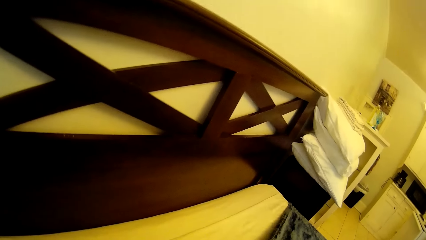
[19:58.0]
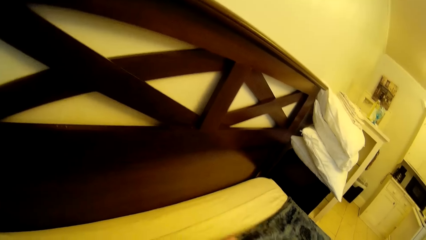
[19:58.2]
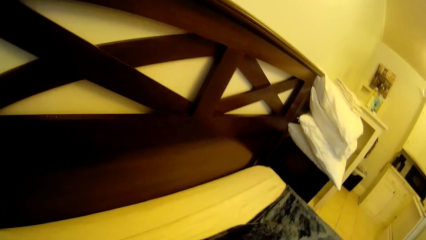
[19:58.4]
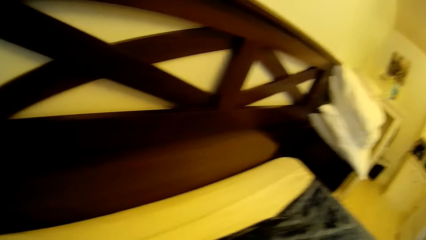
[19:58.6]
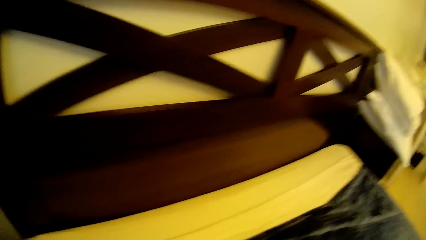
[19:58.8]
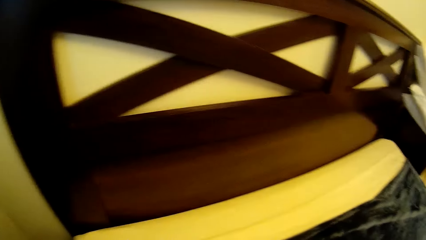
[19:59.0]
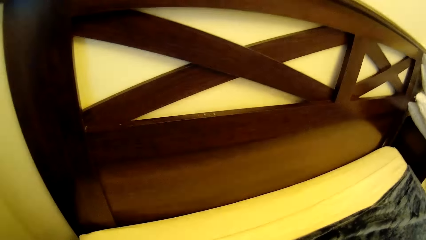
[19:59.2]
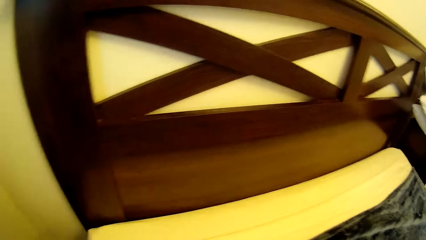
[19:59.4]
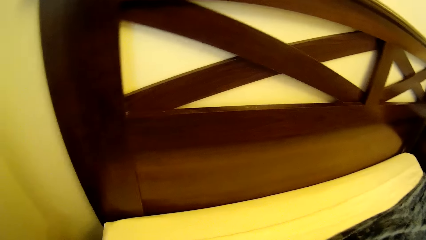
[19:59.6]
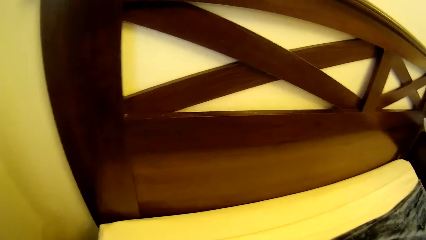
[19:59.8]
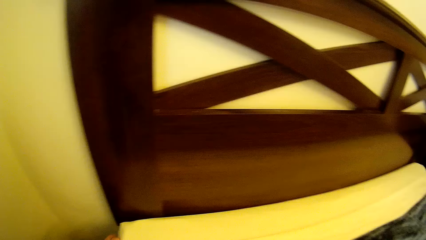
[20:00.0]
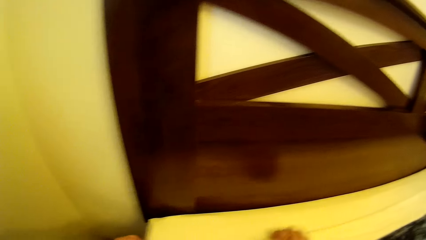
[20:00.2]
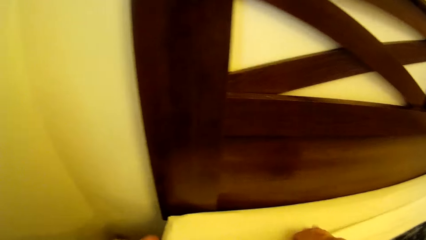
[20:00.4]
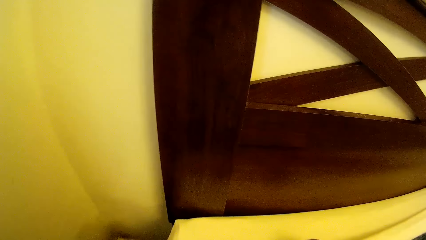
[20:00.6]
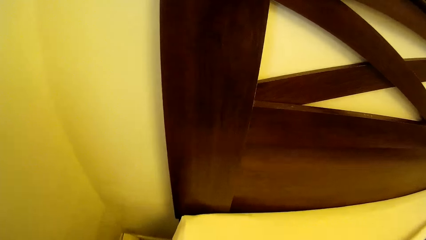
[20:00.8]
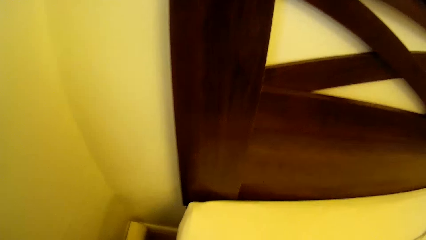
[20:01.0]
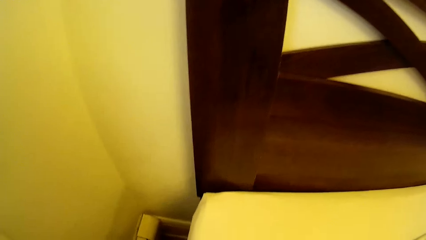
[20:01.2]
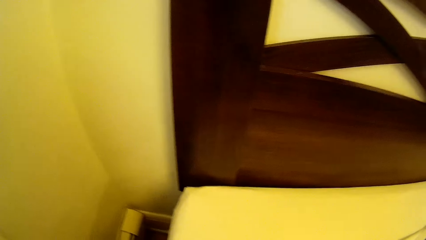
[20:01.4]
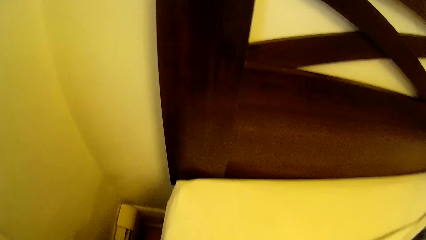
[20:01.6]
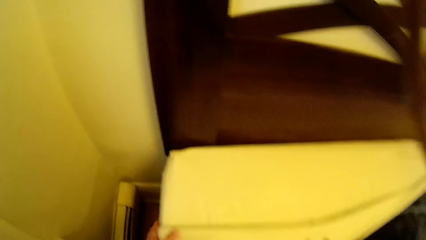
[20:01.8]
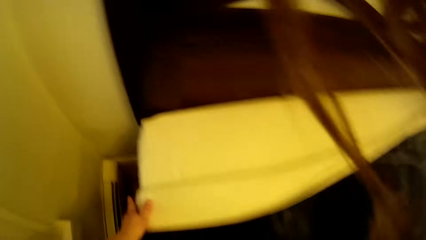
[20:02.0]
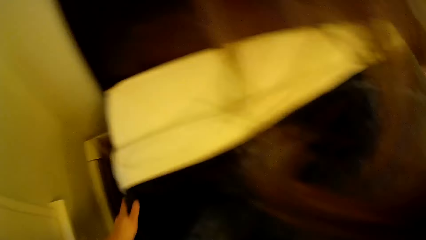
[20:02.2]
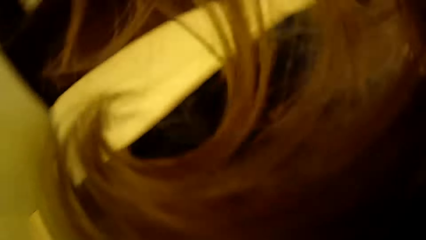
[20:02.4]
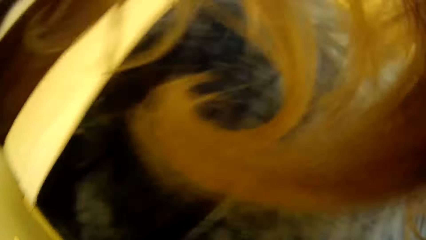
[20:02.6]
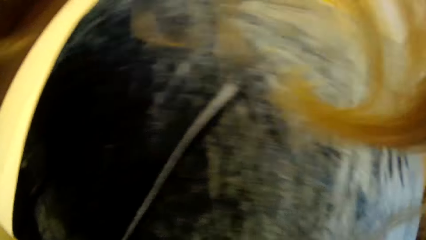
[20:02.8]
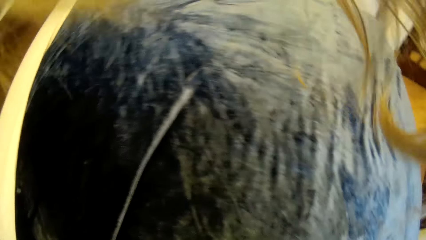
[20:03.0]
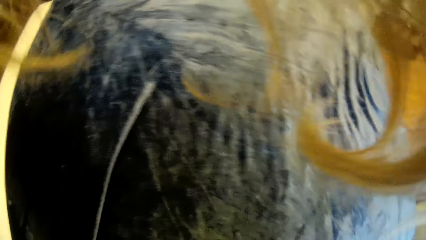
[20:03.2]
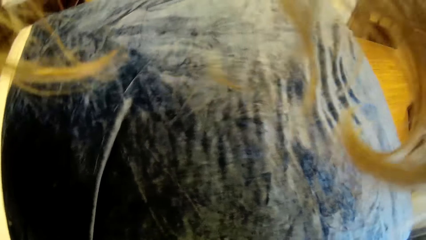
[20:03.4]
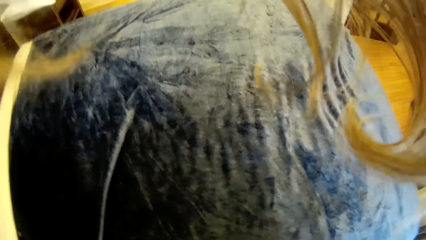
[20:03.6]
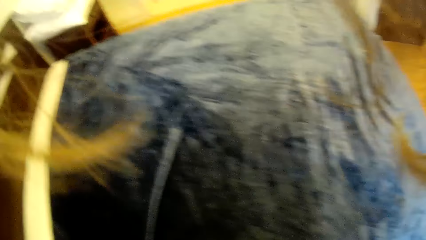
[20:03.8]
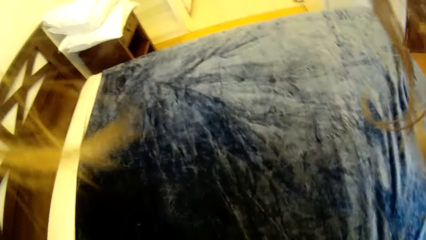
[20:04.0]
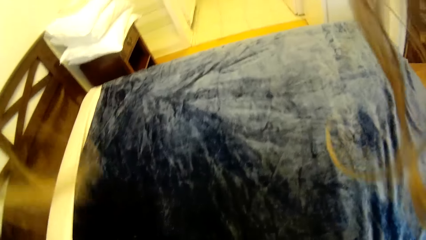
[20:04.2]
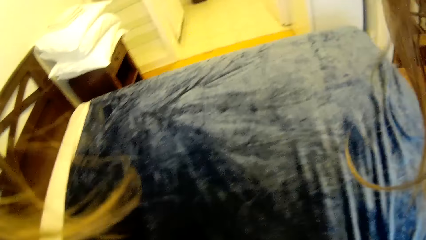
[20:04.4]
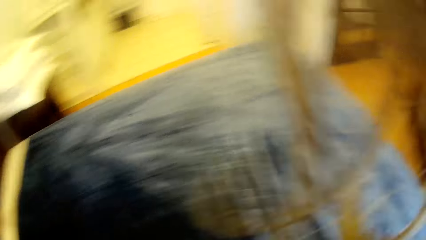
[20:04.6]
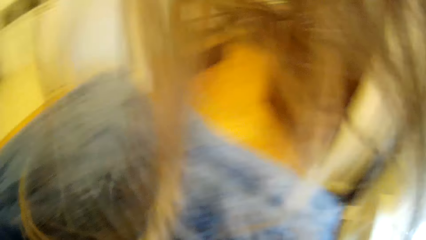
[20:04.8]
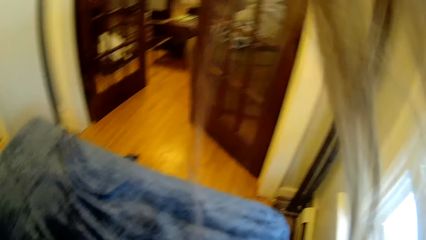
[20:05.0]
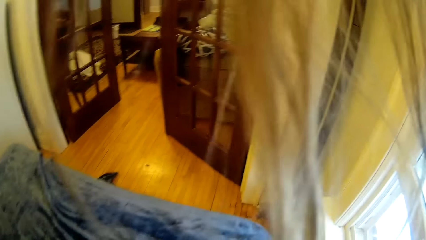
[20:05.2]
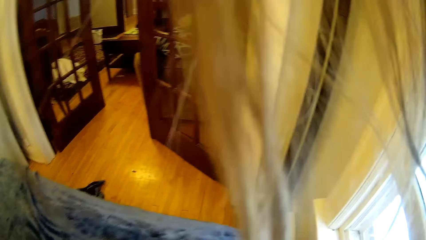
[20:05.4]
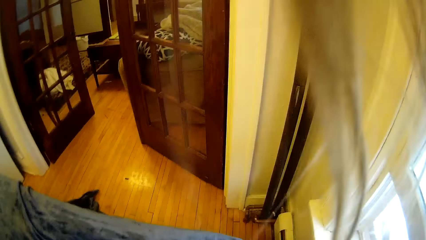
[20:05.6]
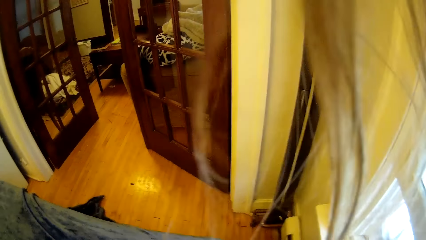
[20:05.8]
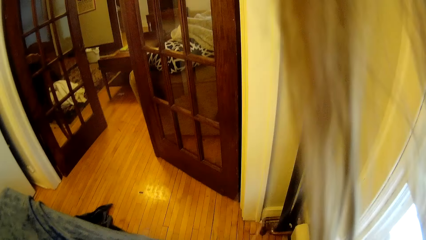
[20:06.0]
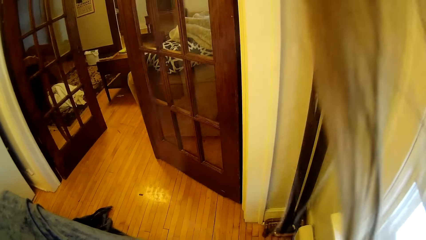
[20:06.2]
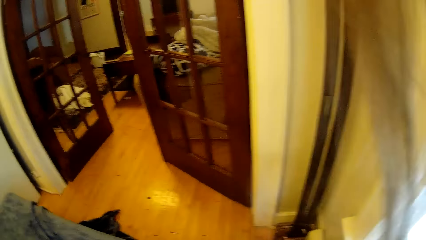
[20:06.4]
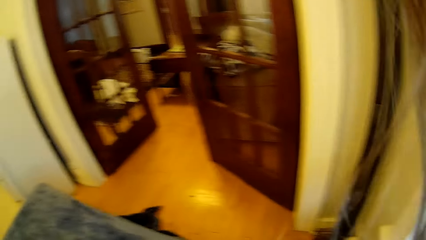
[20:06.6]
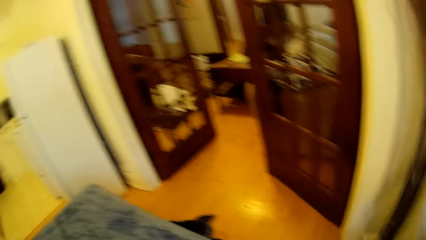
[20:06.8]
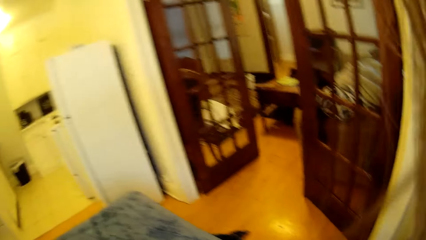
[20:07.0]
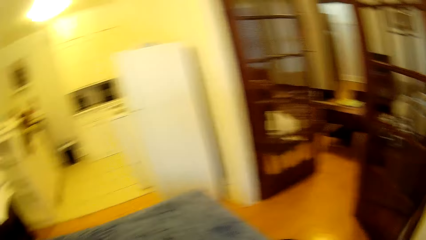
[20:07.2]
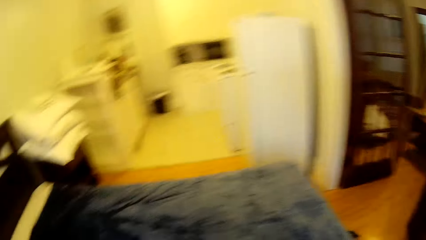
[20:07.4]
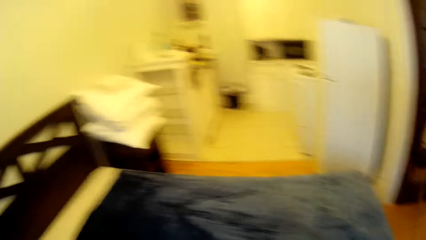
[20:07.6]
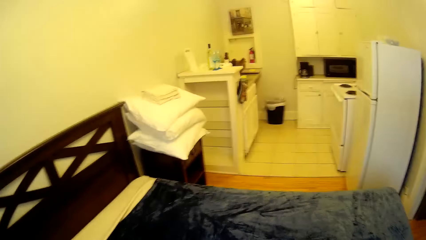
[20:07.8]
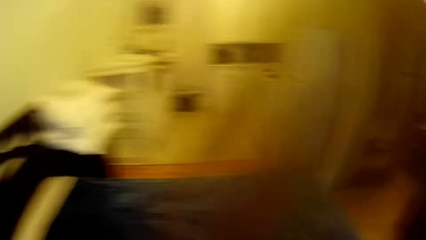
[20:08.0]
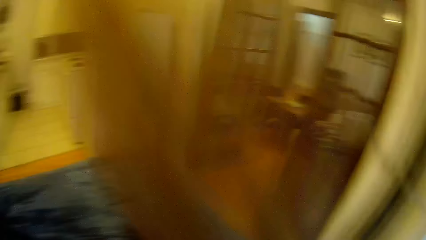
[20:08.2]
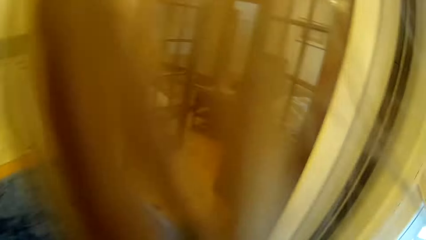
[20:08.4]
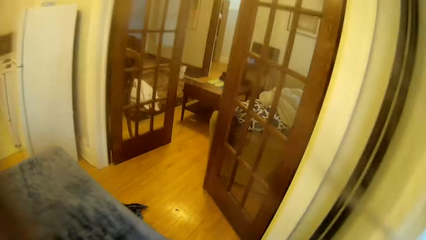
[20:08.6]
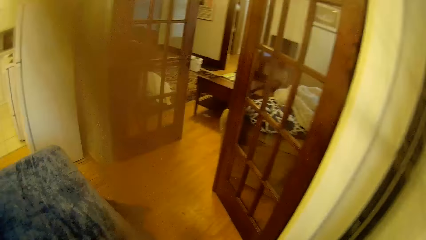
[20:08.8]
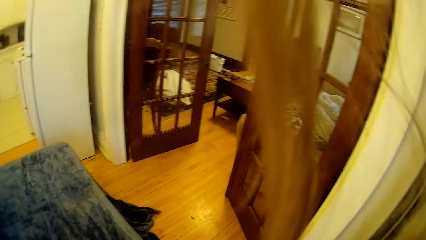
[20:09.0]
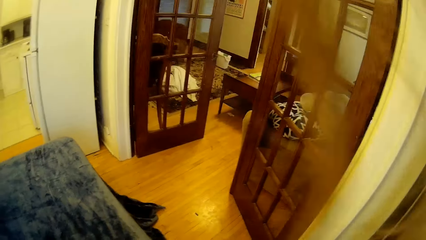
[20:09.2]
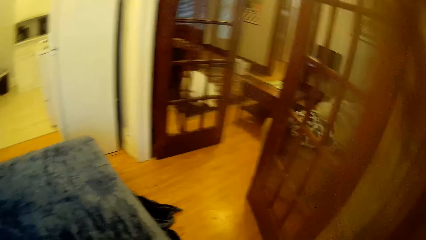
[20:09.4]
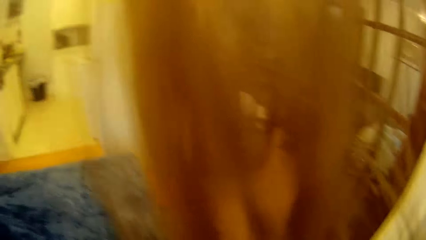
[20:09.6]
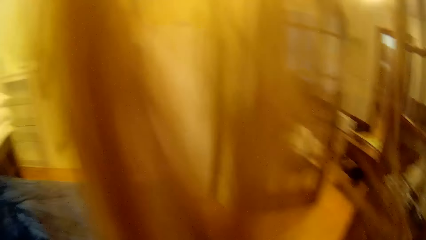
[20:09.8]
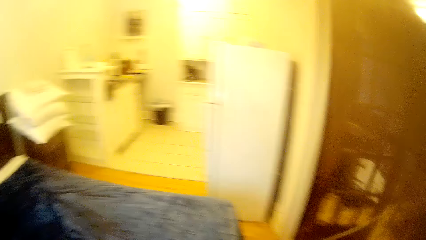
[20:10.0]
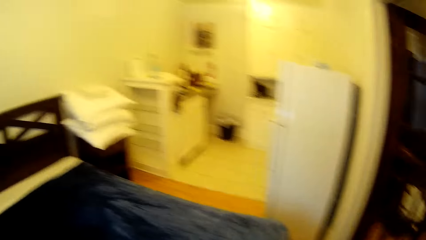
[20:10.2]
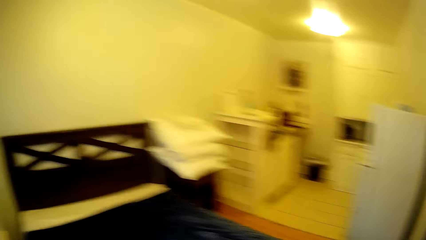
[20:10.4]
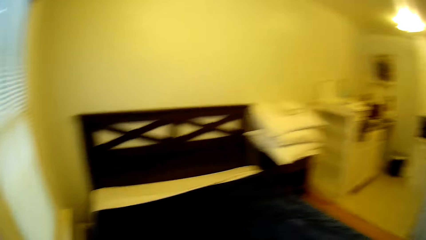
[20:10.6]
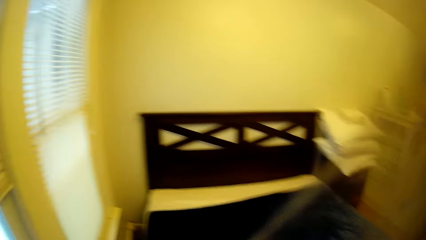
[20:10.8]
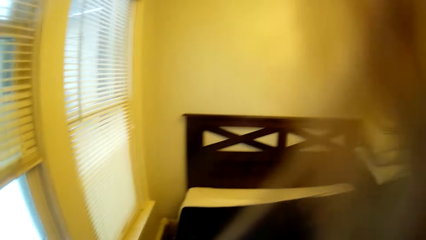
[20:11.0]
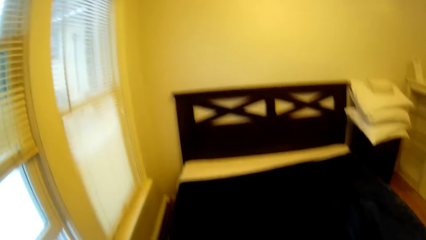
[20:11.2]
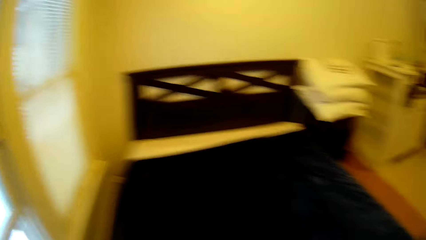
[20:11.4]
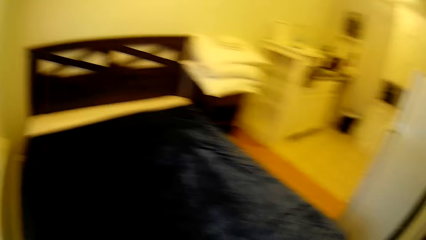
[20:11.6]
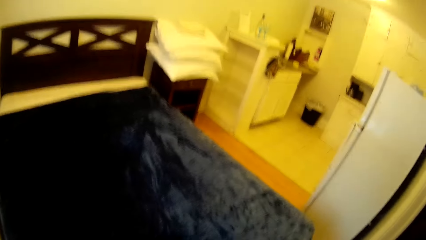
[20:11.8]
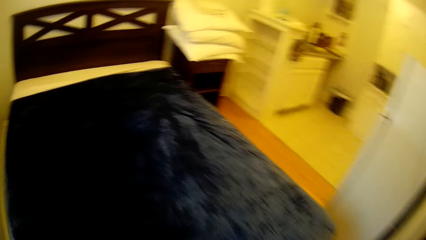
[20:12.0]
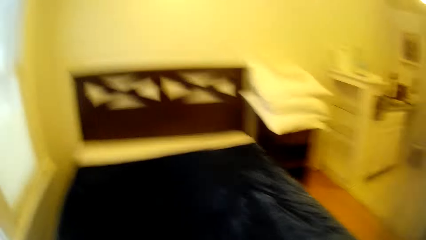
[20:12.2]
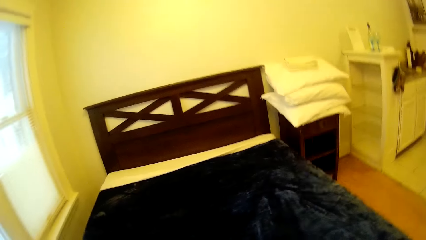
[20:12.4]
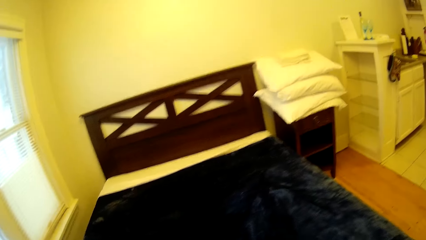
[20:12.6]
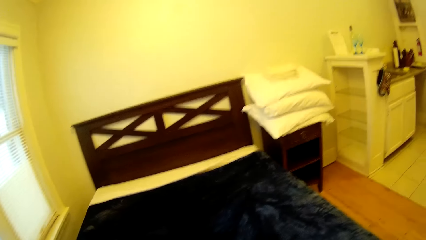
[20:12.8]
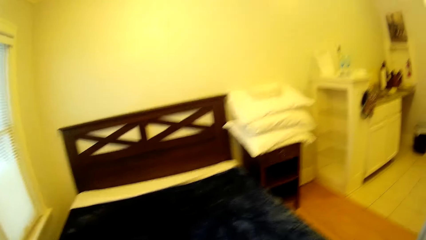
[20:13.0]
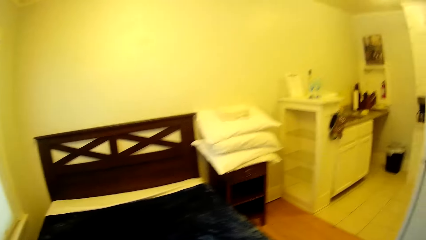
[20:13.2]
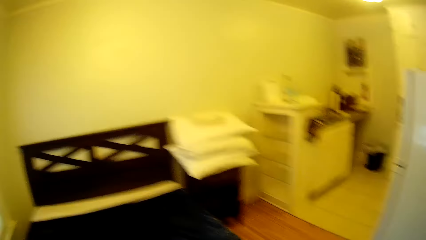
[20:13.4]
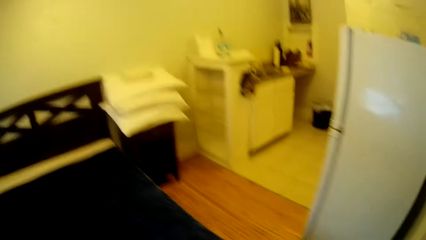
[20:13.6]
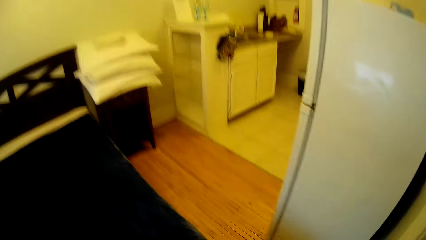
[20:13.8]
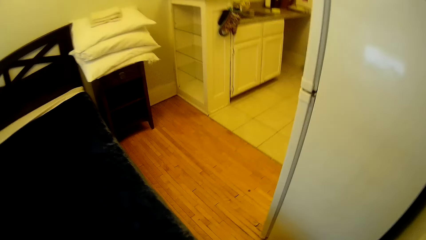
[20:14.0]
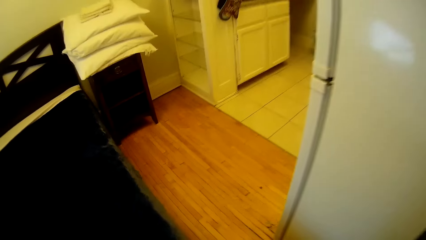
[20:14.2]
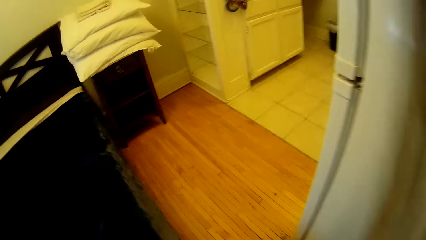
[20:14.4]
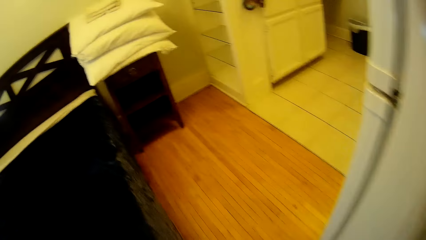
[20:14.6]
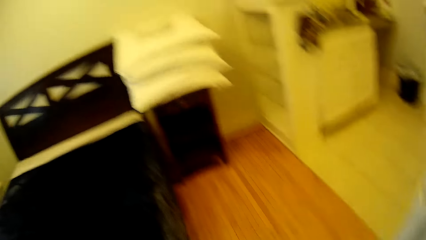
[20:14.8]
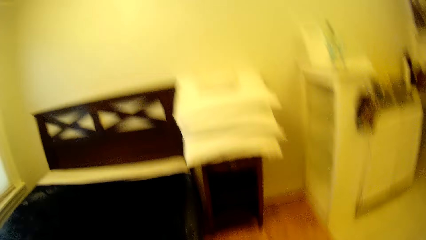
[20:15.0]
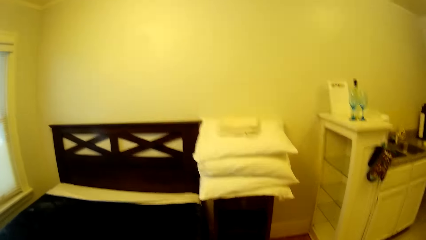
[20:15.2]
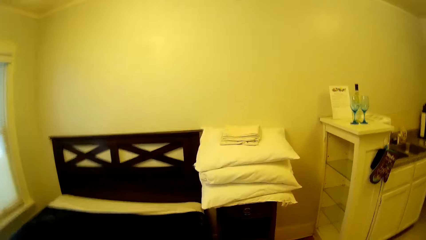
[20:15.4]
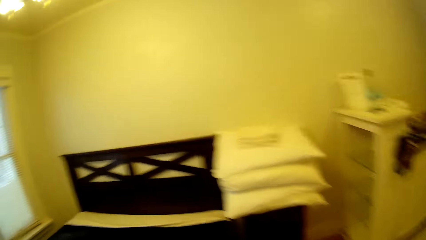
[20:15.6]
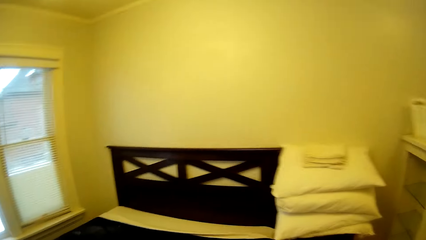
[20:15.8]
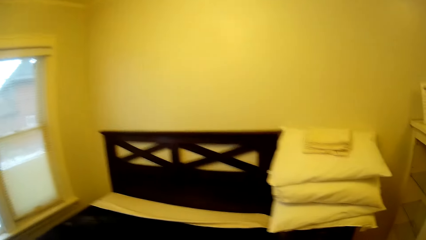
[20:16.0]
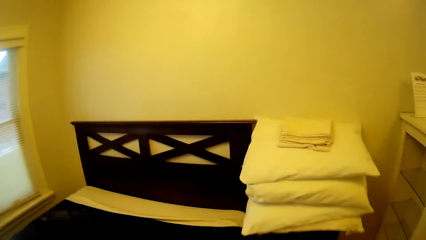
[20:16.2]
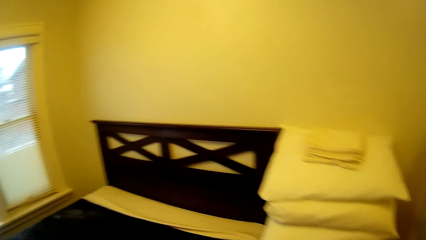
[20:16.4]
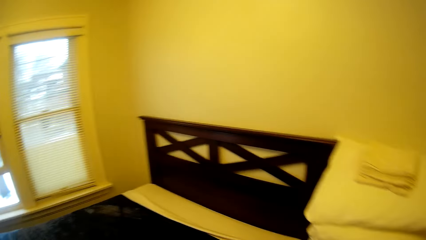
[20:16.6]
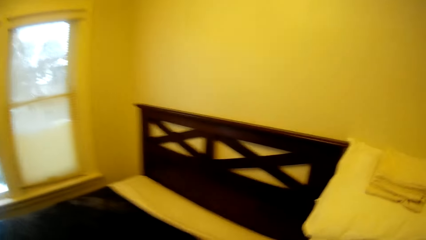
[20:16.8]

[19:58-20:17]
The camera wearer looks around the bed. They walk around the bed.
